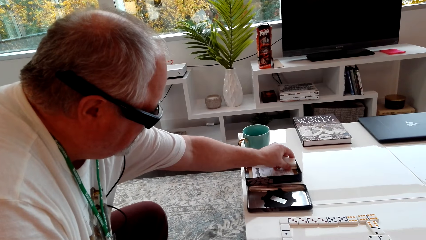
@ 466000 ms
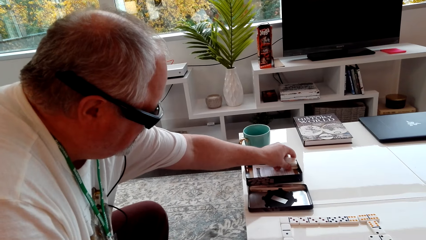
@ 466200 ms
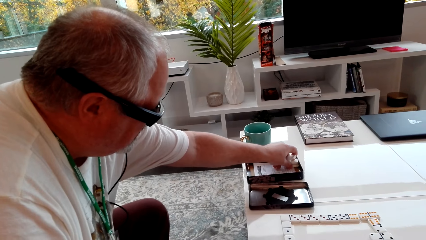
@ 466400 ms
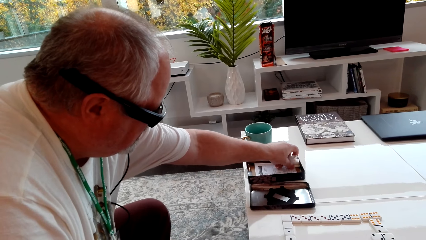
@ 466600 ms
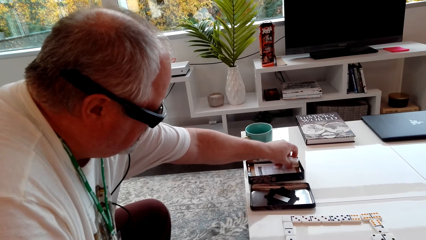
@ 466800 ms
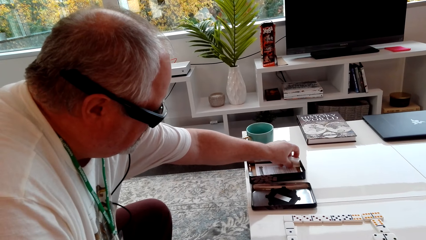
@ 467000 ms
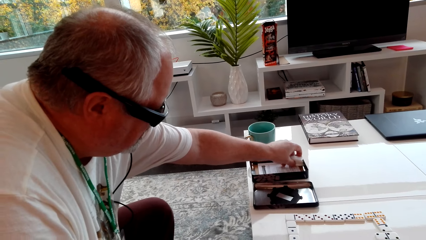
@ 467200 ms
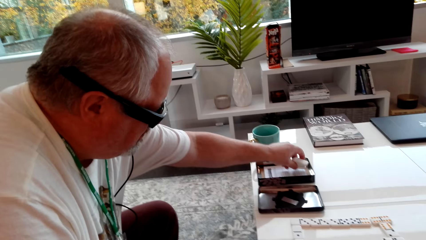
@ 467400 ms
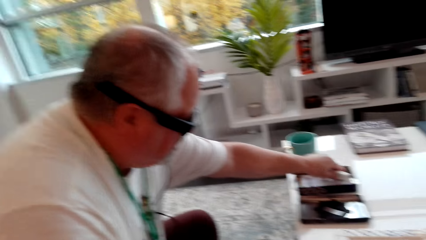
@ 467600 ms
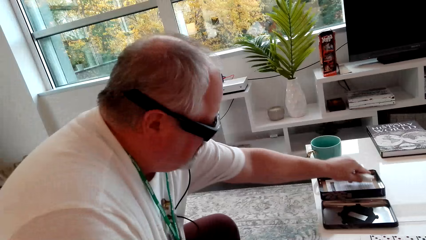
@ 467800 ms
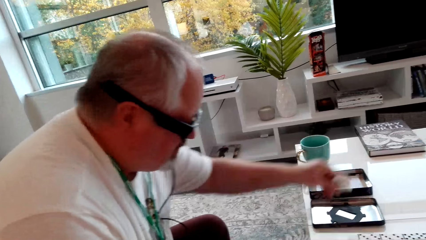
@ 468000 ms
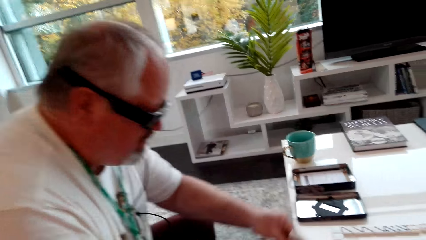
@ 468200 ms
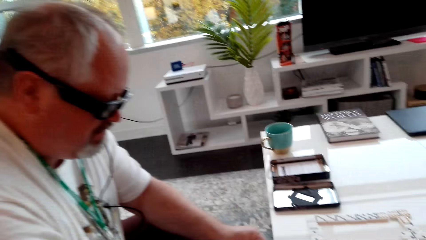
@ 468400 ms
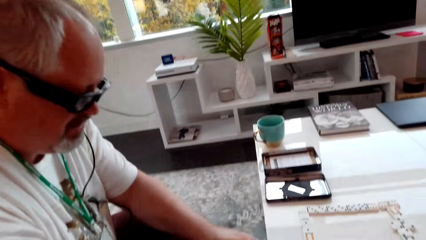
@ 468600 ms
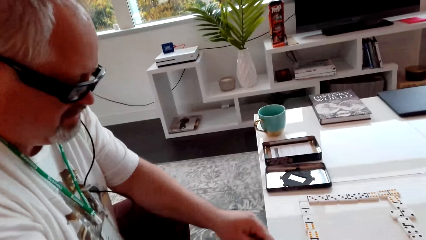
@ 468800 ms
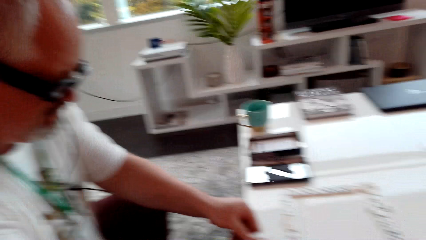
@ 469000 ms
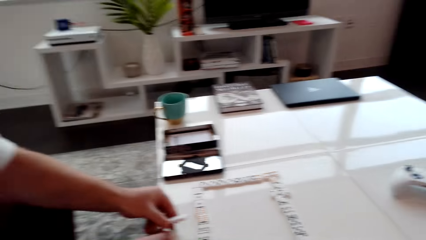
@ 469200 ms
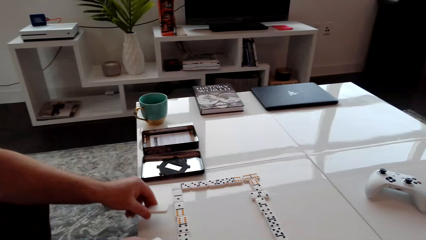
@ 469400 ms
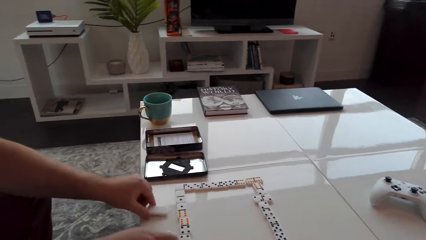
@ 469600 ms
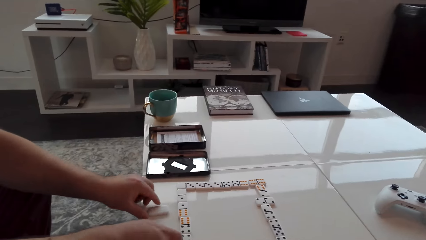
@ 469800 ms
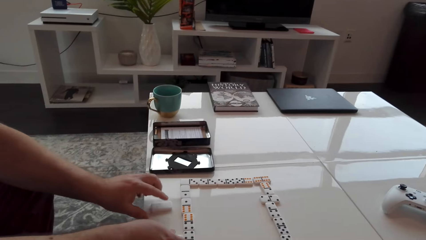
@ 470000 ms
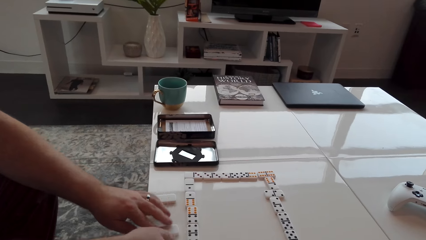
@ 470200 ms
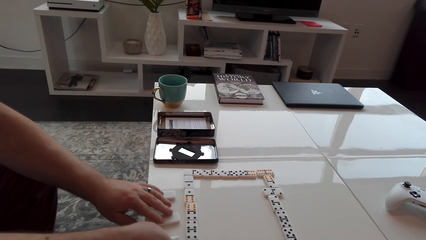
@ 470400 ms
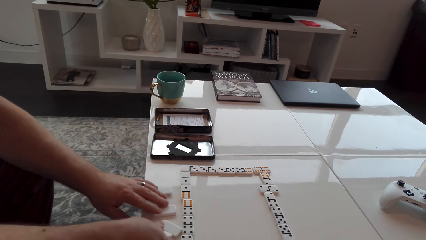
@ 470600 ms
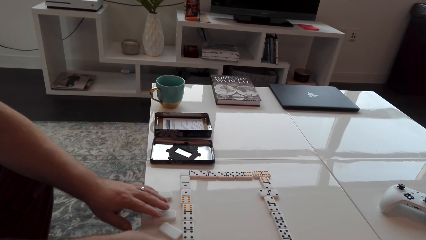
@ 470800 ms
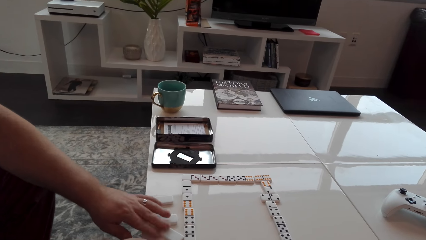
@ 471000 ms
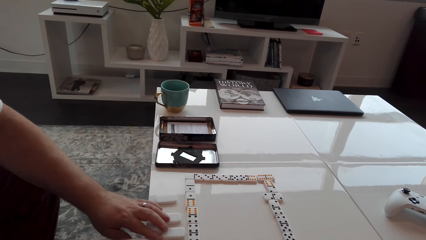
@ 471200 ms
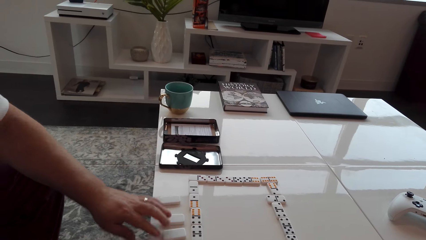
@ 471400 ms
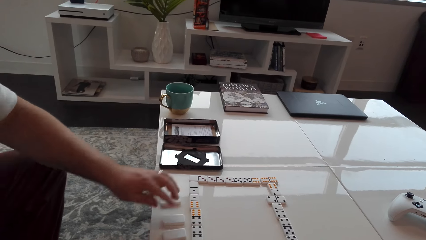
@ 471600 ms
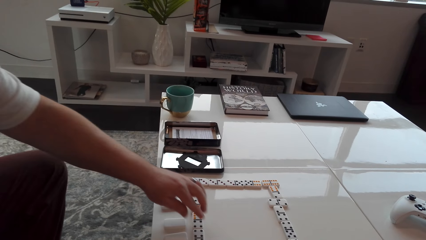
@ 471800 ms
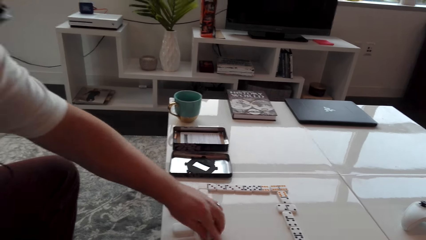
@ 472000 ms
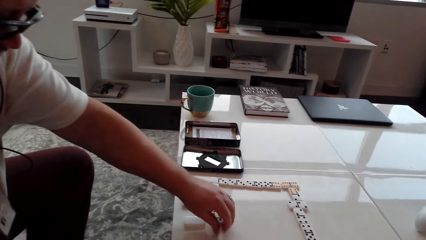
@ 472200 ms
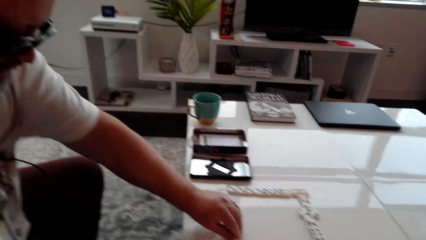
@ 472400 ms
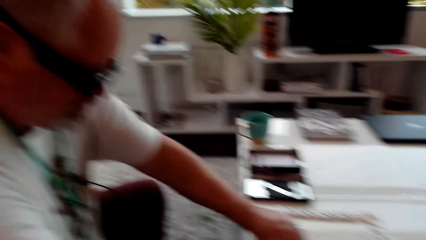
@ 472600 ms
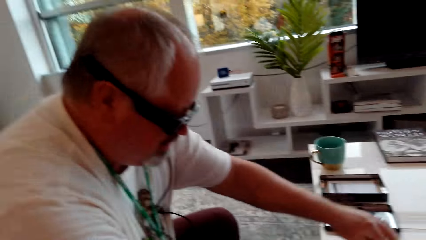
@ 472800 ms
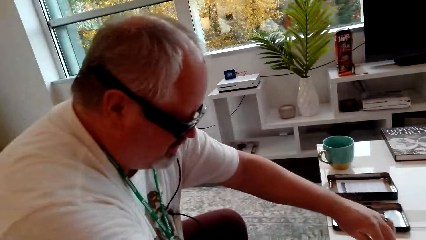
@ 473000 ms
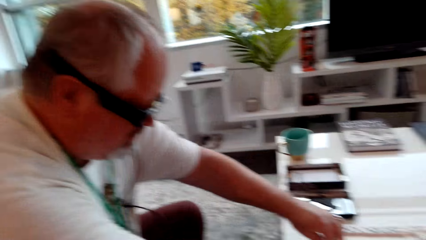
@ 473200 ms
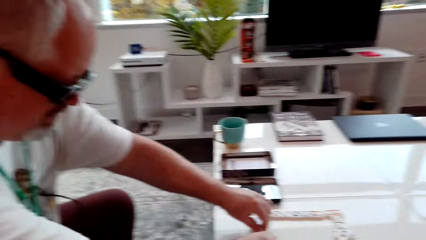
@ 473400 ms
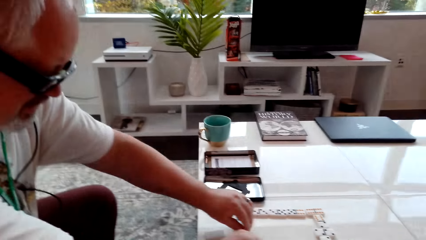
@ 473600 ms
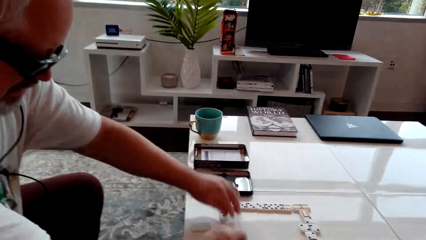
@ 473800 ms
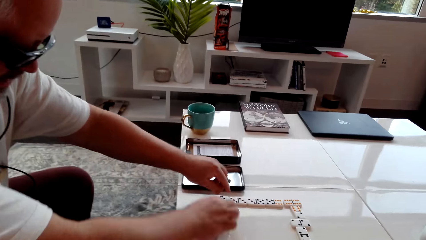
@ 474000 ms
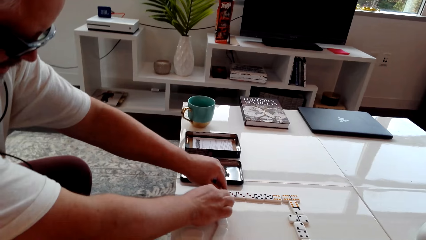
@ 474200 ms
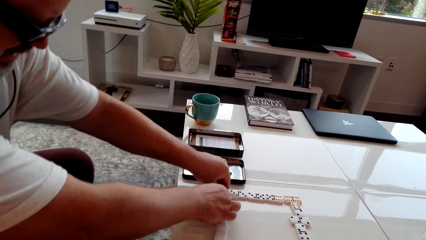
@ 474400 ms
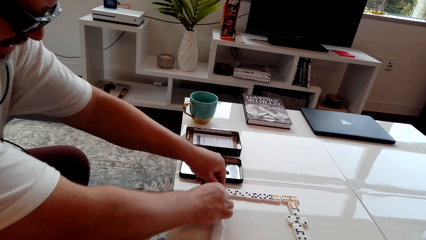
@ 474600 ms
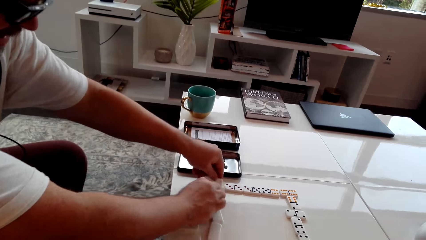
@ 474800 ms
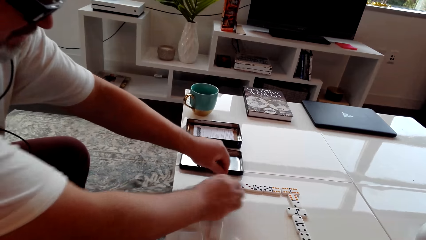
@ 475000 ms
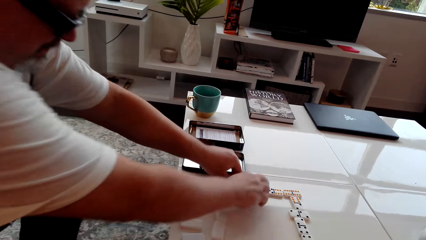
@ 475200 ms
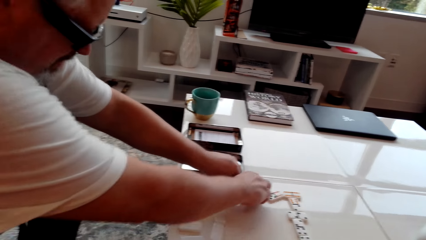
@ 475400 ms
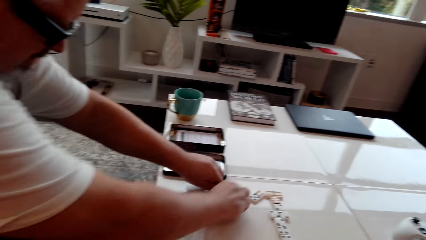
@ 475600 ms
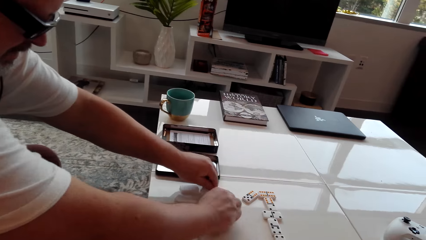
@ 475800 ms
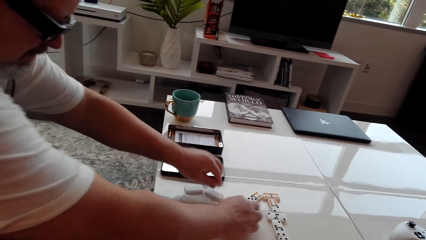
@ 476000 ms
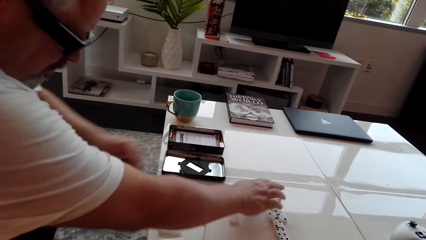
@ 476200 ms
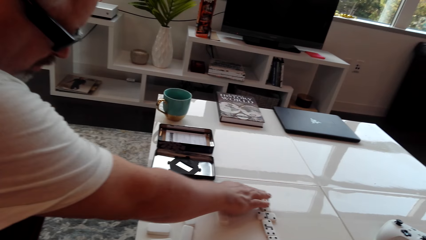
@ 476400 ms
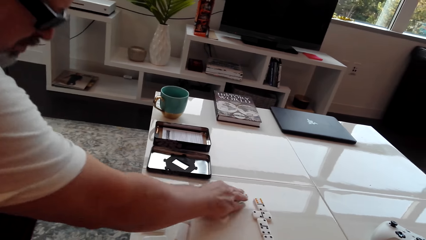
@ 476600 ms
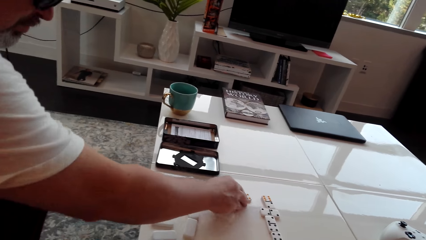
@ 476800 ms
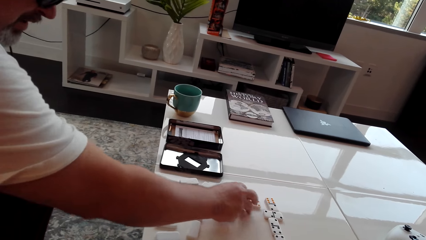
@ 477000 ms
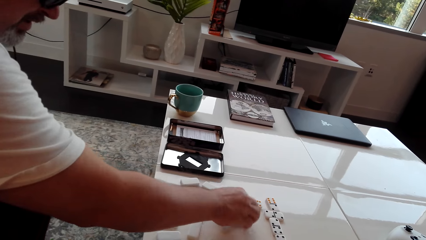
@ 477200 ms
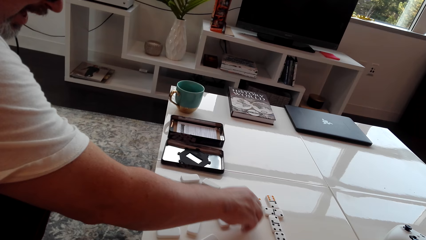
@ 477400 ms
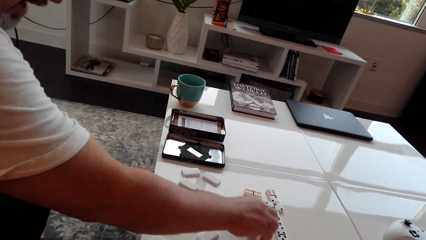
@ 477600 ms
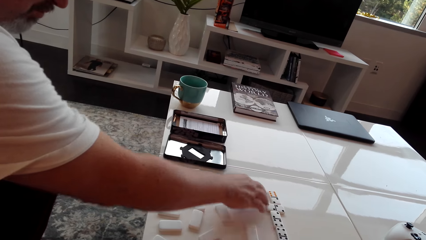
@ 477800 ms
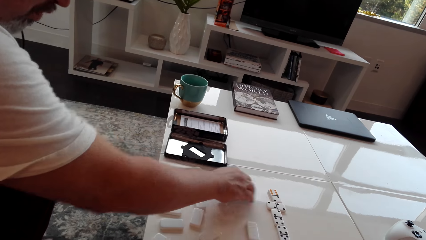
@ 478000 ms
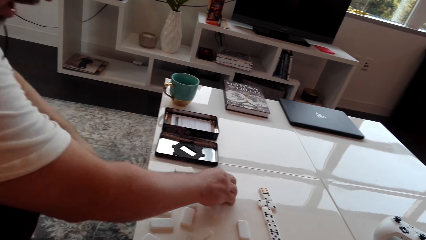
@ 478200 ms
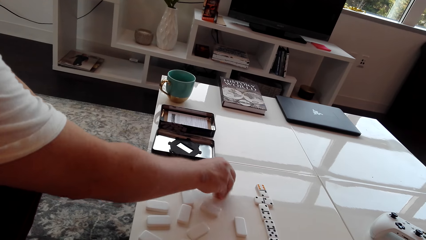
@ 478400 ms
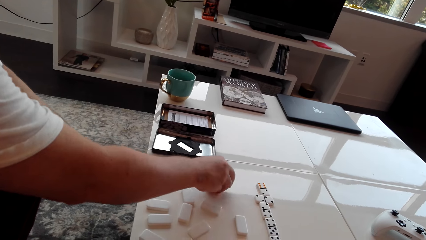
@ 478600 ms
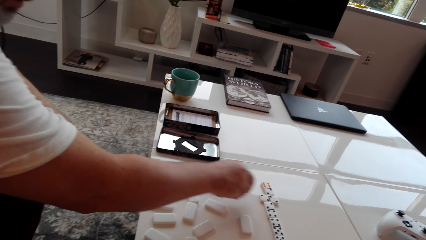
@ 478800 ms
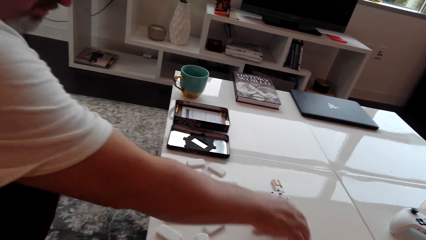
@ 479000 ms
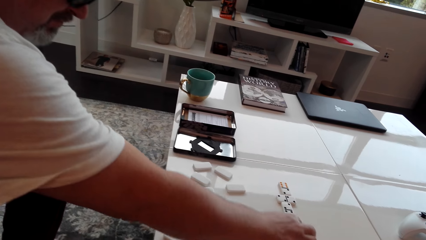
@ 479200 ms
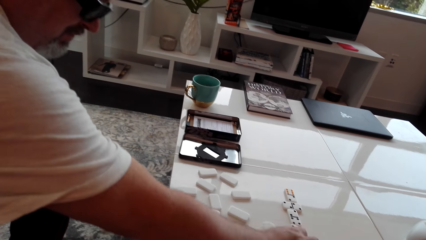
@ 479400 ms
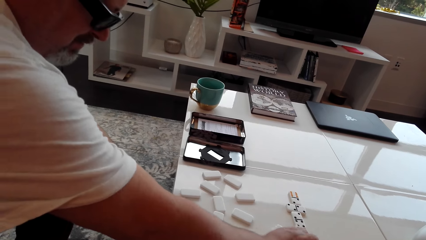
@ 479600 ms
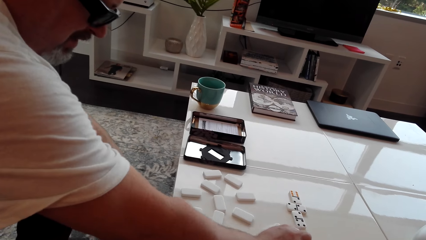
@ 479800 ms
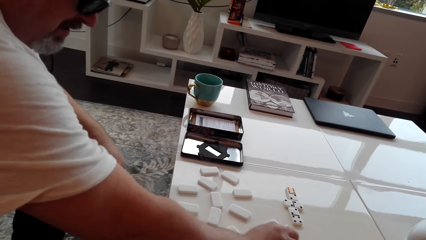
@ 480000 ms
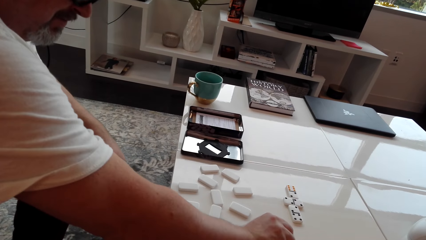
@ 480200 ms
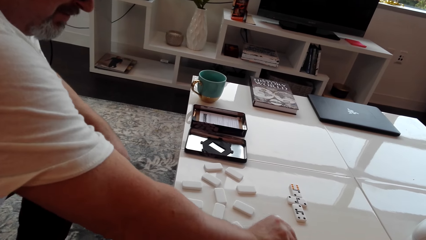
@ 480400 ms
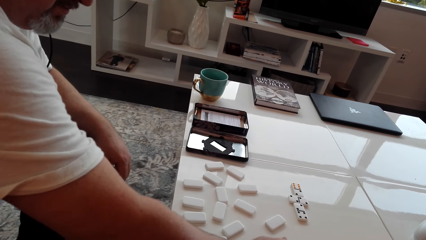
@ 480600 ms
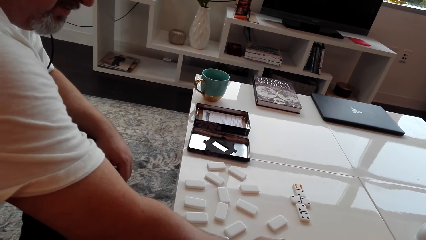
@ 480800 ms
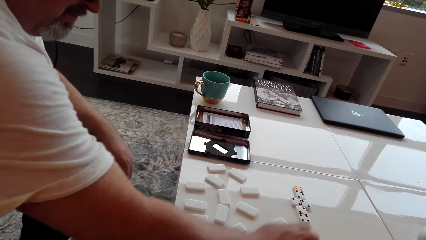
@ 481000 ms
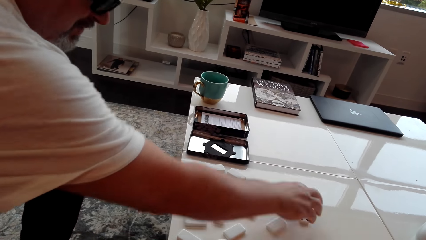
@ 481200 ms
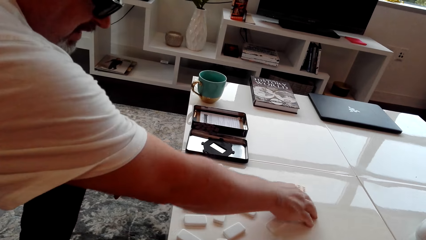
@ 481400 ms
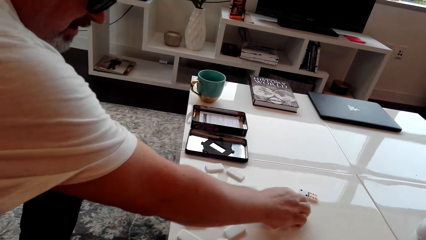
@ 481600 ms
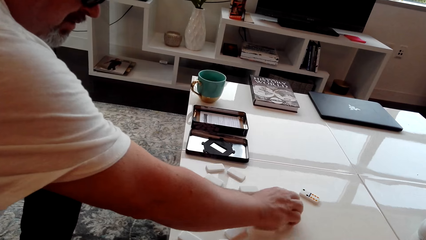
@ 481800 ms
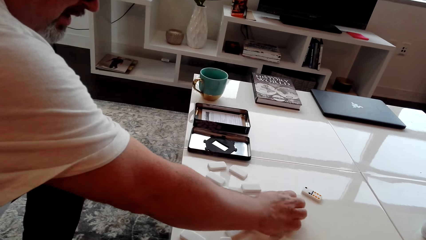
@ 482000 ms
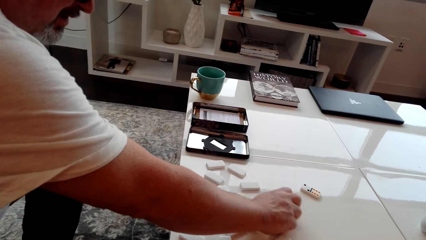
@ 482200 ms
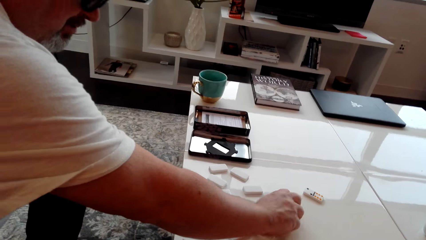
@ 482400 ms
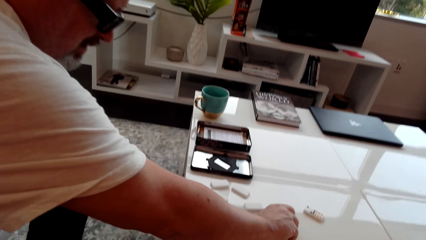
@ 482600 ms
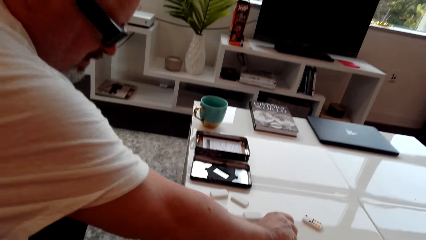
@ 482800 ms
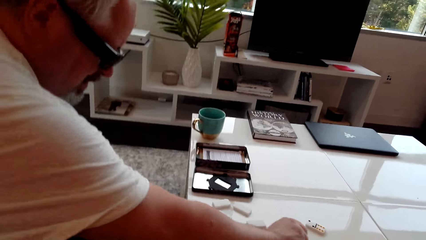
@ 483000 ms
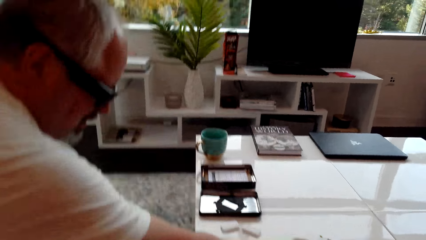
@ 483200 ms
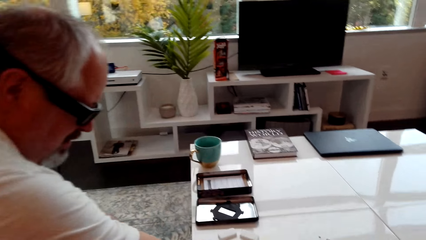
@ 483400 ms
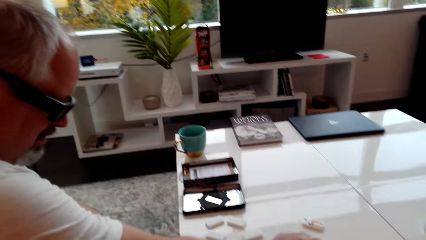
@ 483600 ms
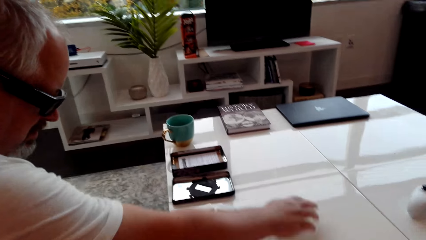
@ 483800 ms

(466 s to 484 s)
A man arranges the dice on the table. The man disarranges the dice or cubes on the table.
